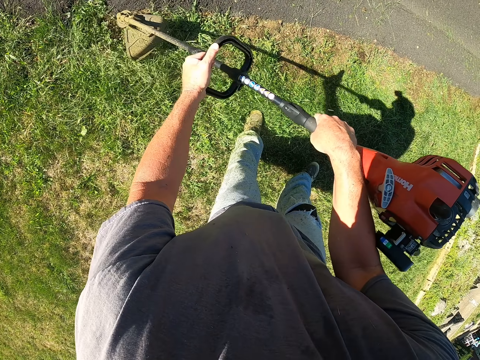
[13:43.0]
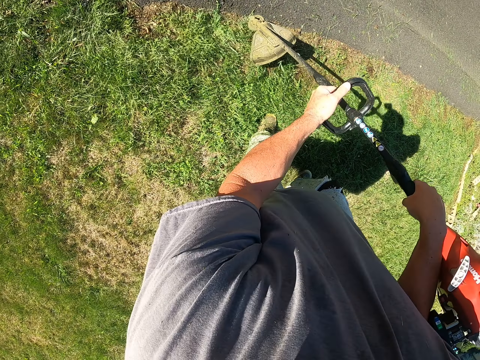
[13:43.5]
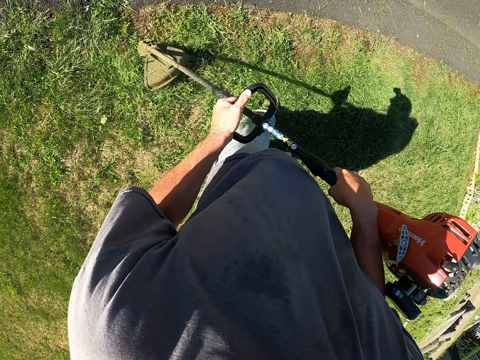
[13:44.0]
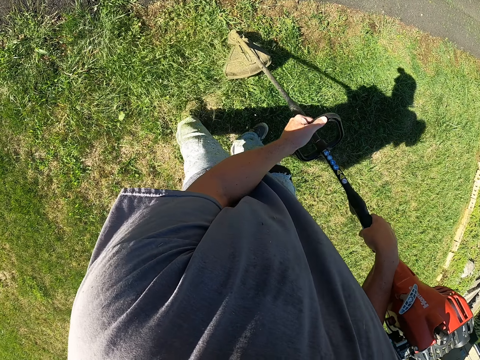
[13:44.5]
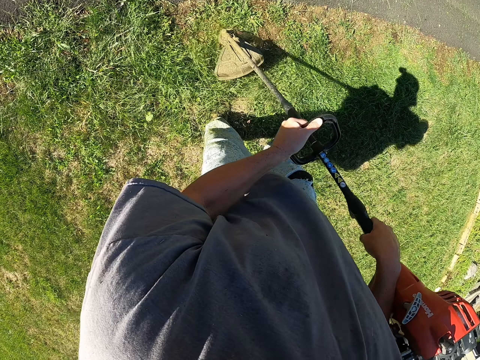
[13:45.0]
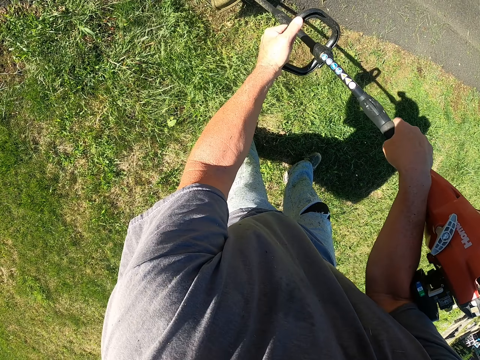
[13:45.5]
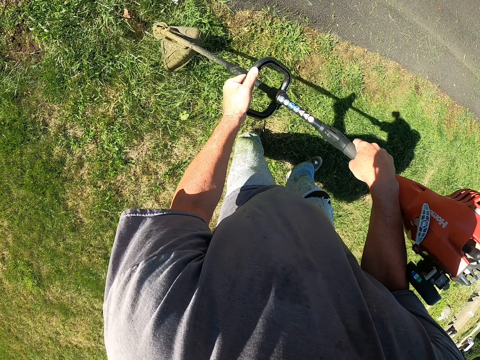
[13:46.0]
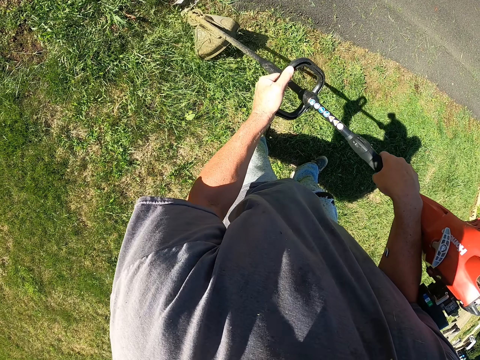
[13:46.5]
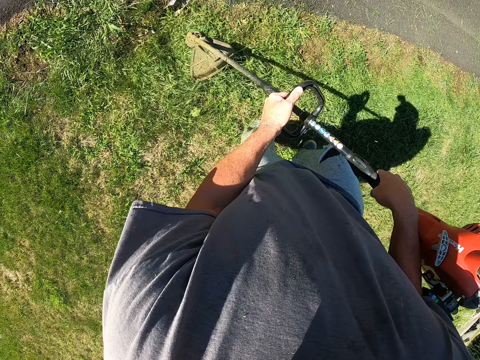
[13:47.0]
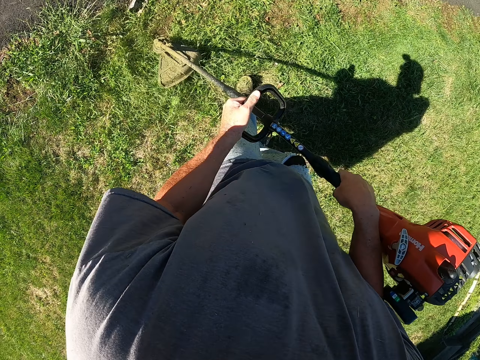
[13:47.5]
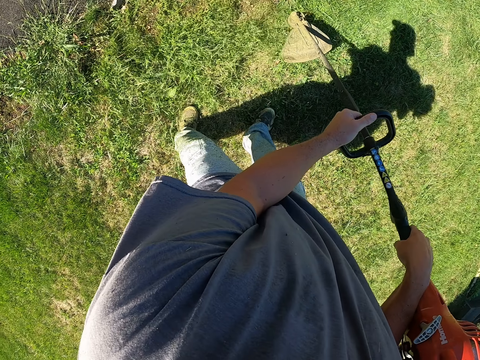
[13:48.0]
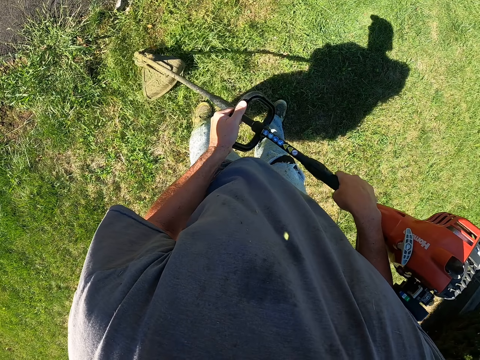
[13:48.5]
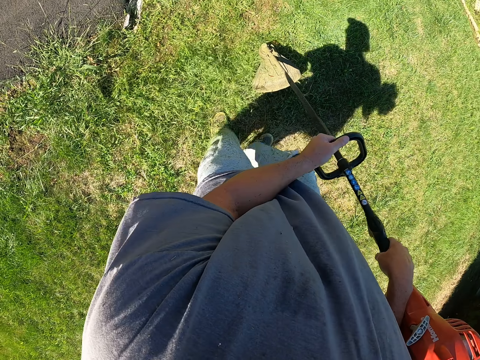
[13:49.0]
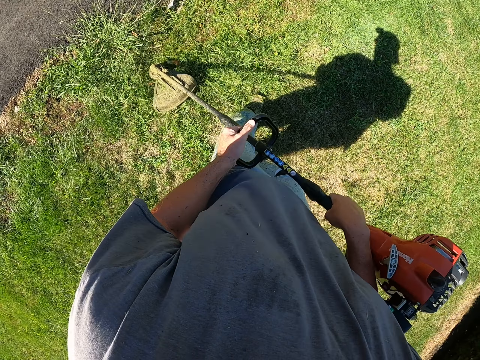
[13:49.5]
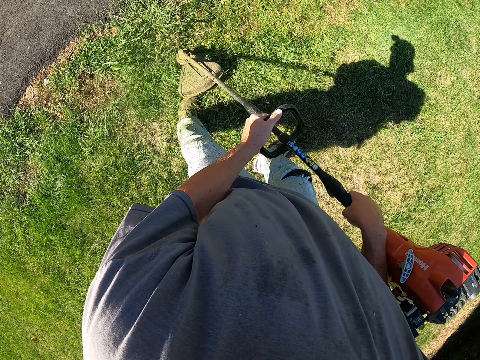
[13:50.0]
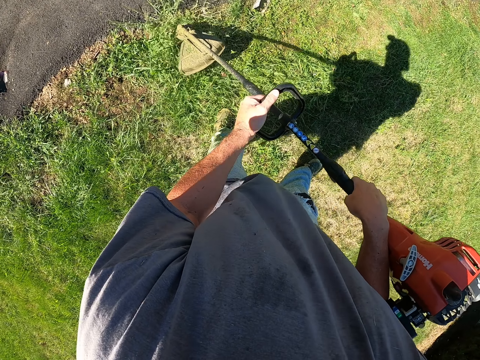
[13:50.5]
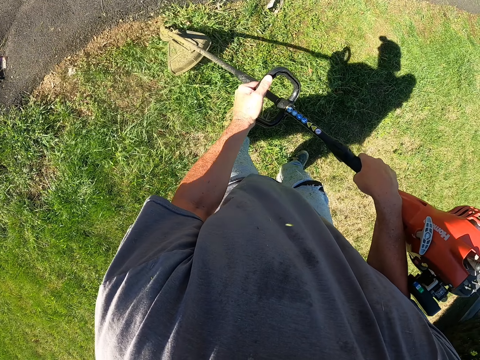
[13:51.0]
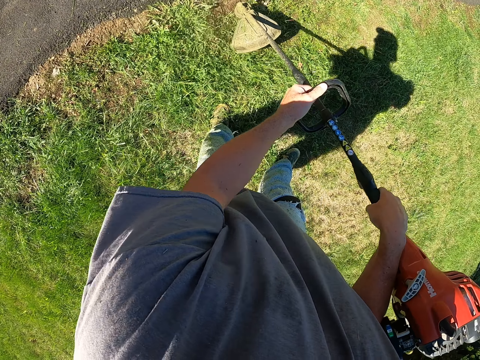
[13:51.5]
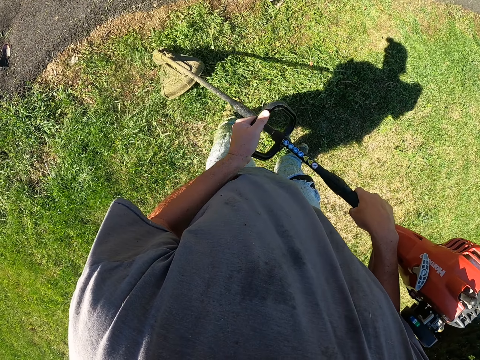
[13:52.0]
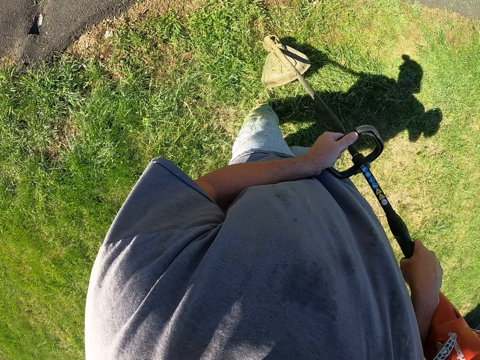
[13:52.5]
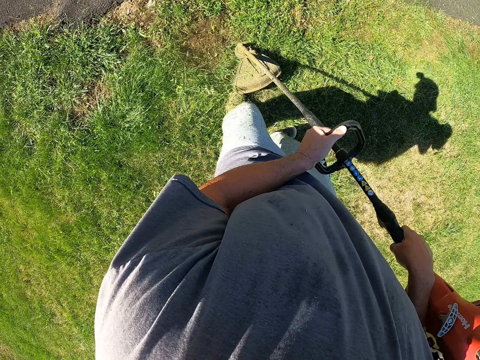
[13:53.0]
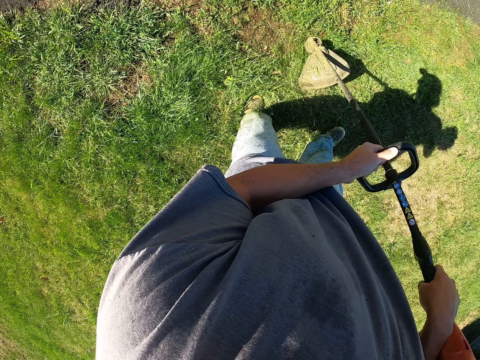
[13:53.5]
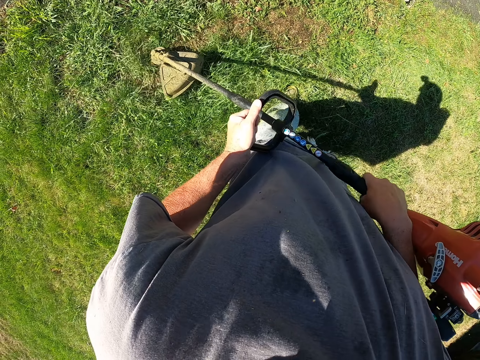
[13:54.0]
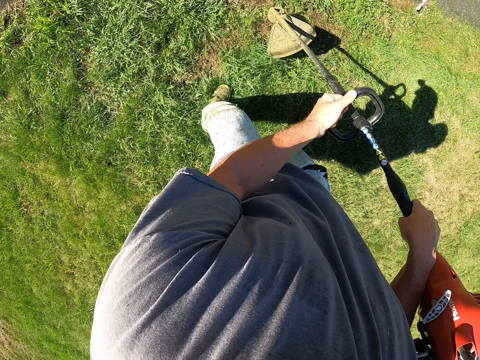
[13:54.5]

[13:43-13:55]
The camera wearer holds the grass cutter with both hands.

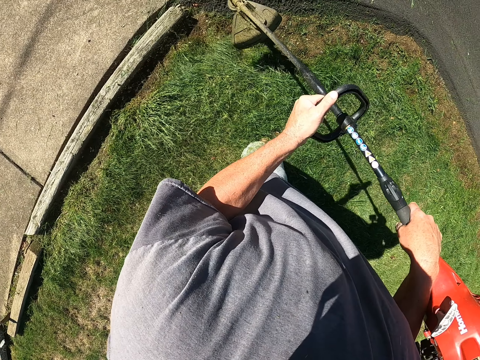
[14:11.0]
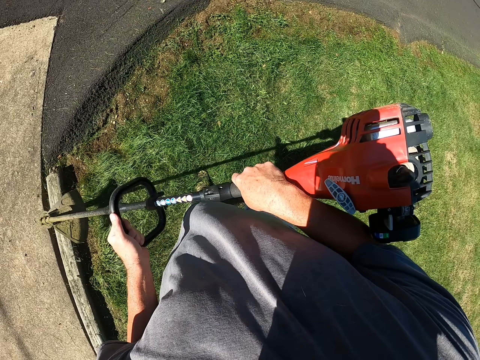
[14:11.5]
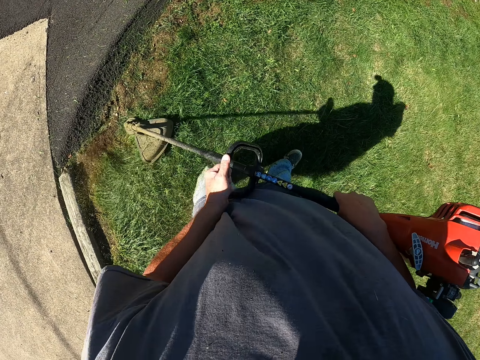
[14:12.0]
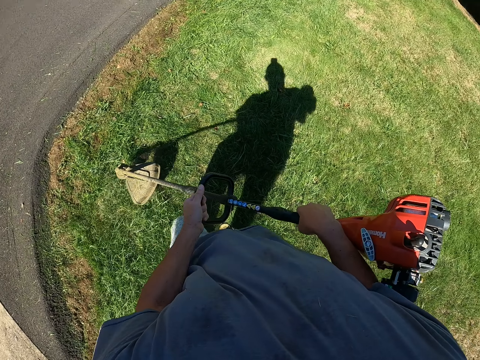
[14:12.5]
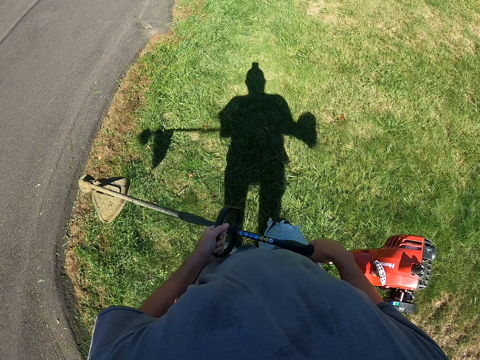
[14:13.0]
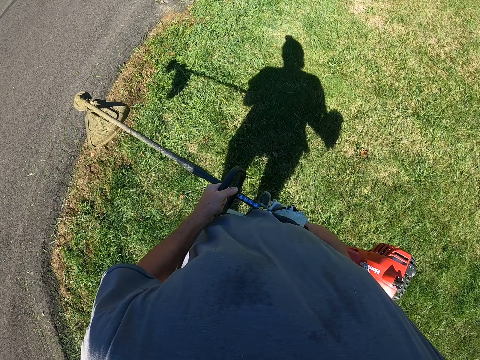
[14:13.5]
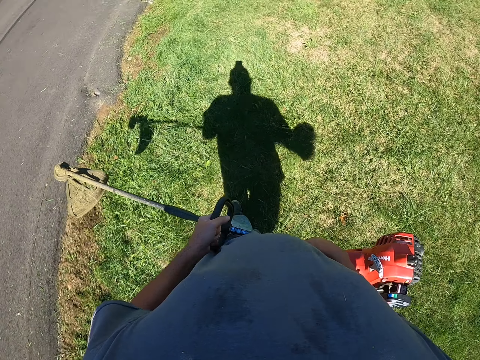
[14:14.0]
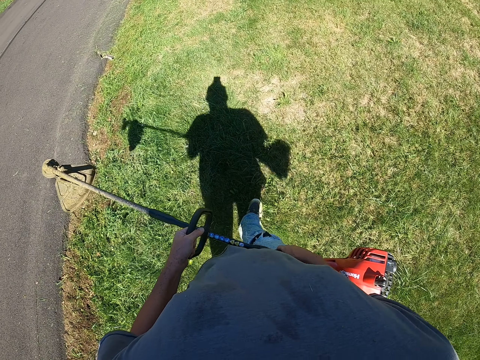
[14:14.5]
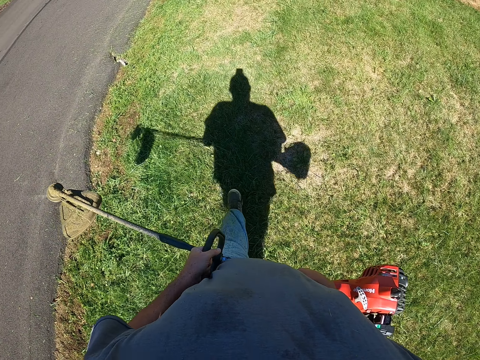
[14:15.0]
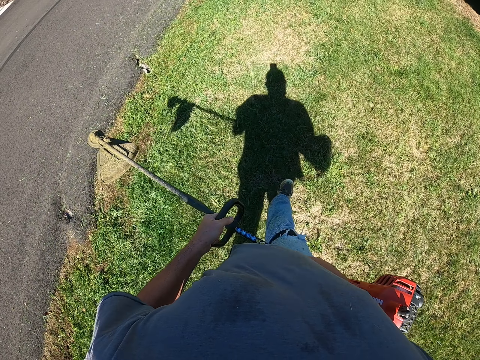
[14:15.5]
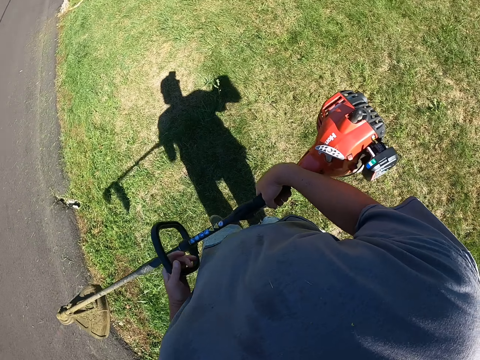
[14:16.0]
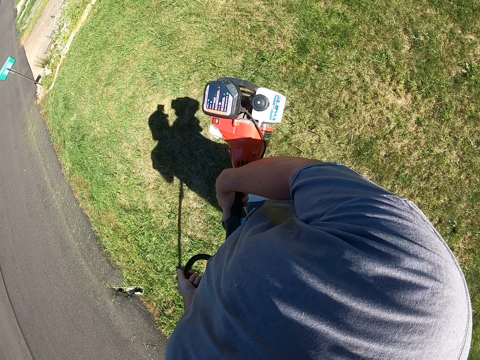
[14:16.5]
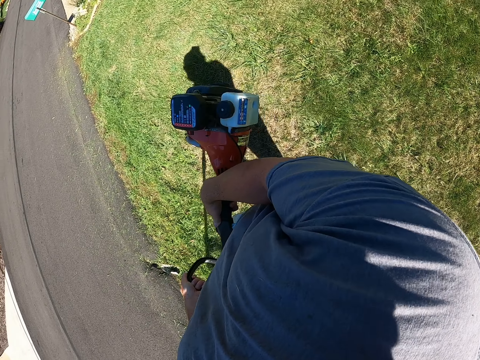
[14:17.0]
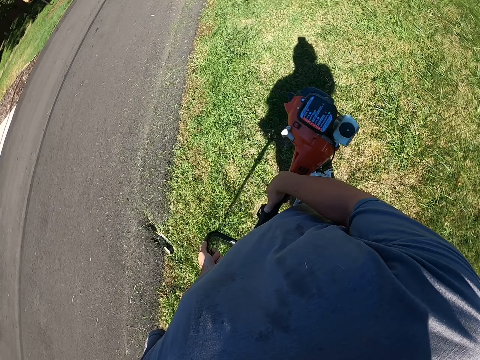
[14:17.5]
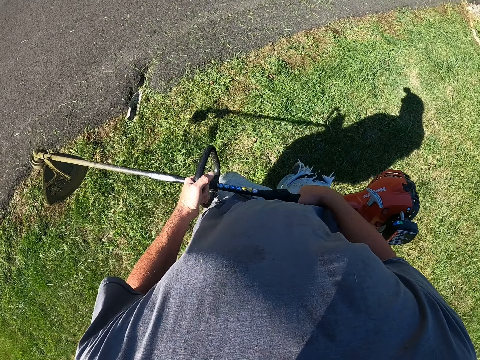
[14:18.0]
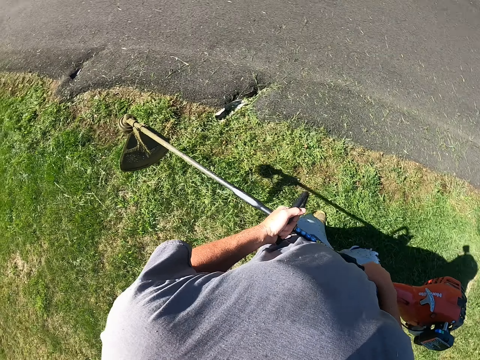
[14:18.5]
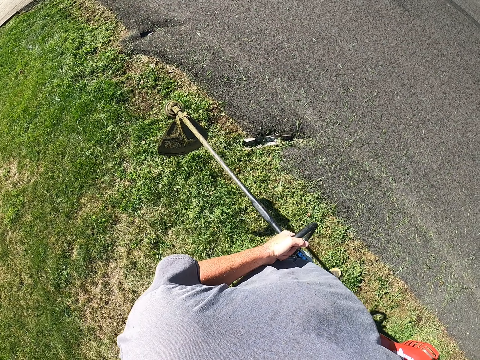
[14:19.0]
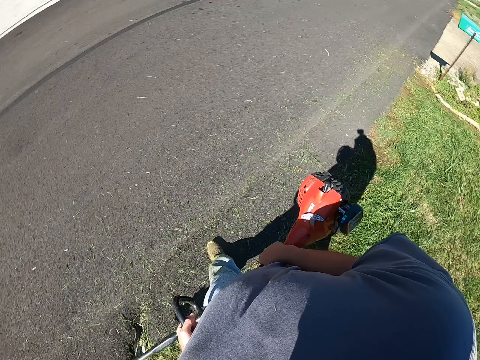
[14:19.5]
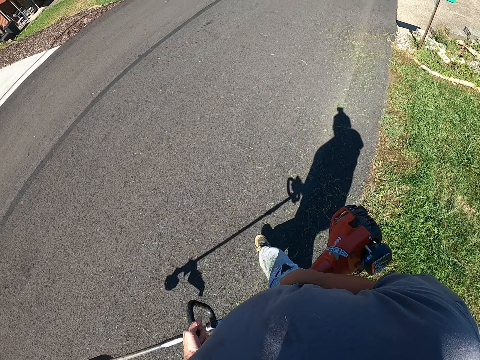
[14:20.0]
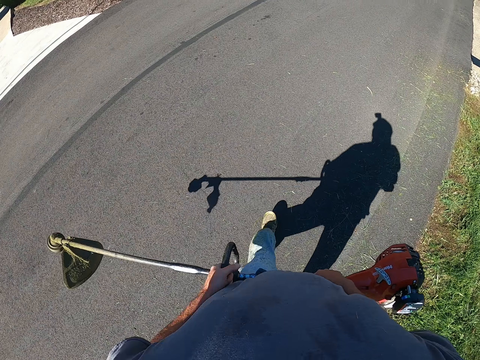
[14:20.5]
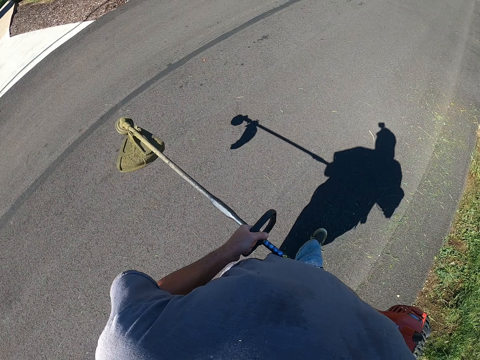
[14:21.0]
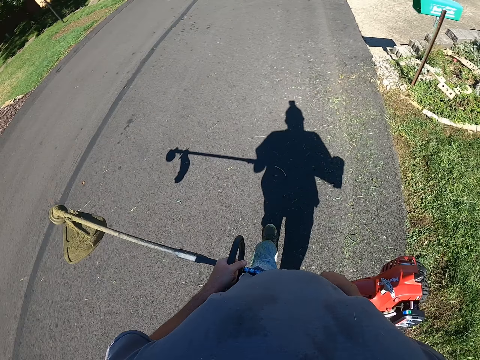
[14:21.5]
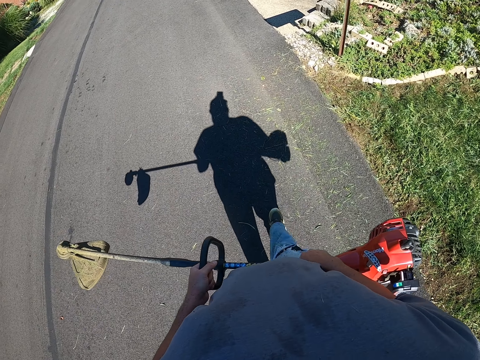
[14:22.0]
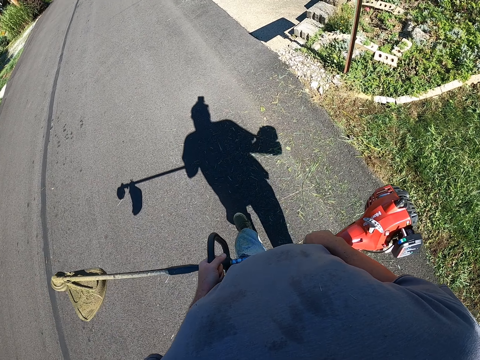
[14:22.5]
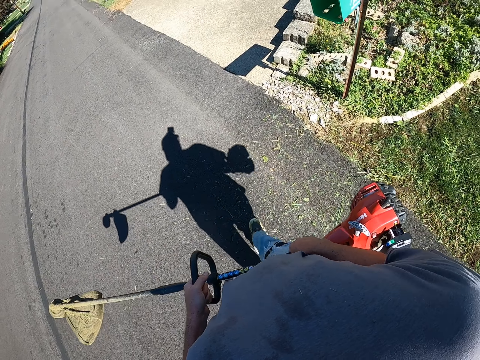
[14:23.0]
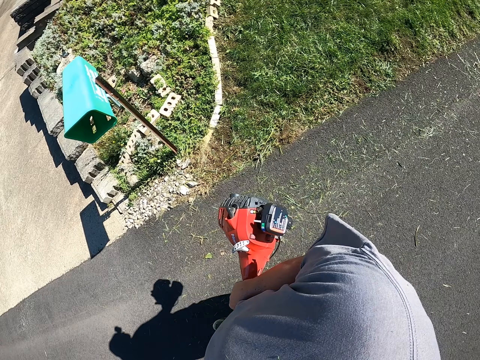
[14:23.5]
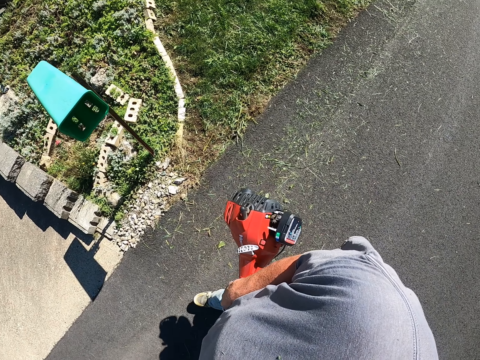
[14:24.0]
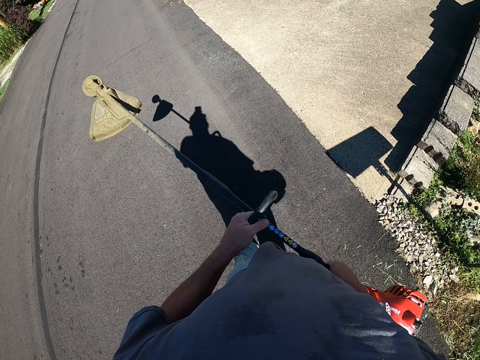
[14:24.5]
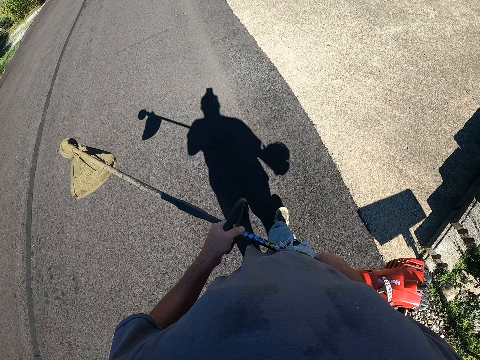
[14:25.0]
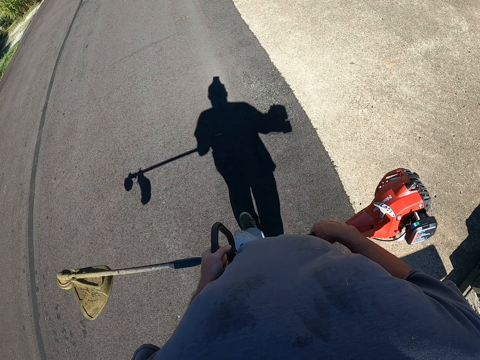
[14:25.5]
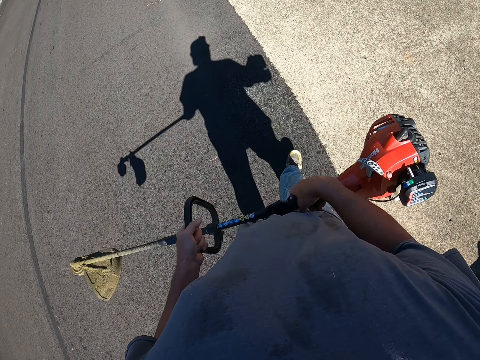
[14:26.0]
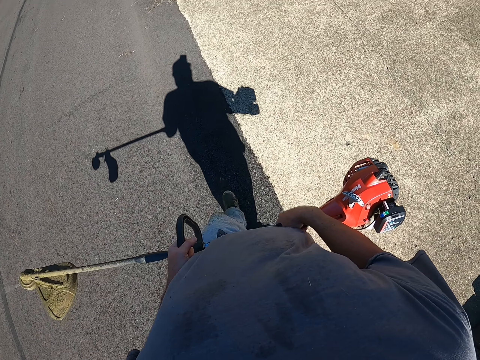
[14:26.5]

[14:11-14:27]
The camera wearer walks around the compound. They hold the grass cutter machine, cut the grass with the machine cutting grass and walk around the compound, on the road.
